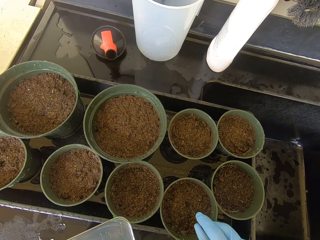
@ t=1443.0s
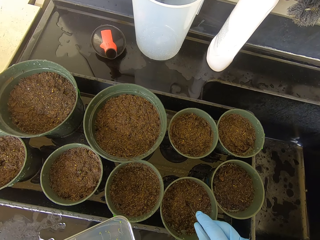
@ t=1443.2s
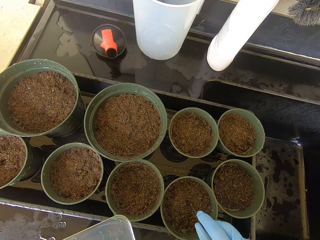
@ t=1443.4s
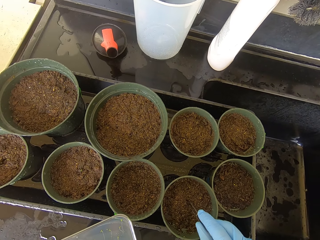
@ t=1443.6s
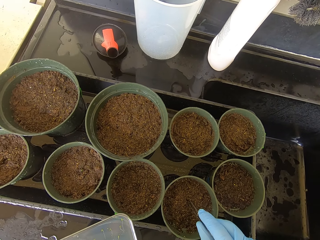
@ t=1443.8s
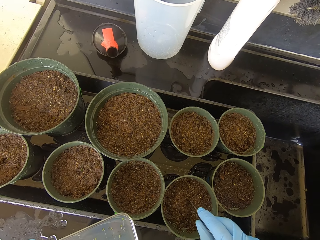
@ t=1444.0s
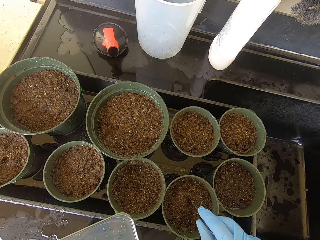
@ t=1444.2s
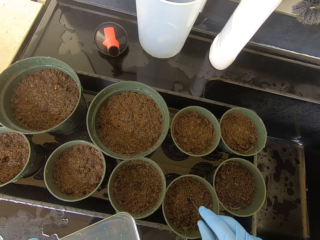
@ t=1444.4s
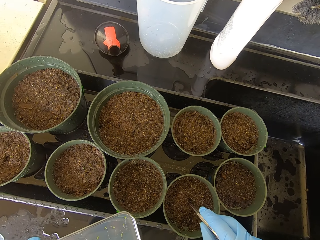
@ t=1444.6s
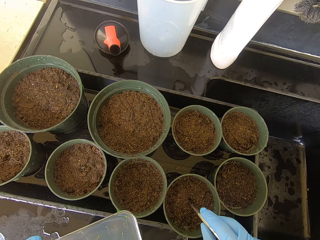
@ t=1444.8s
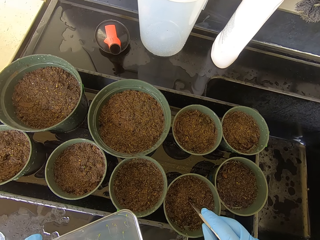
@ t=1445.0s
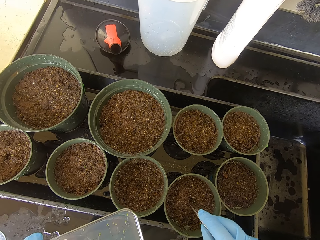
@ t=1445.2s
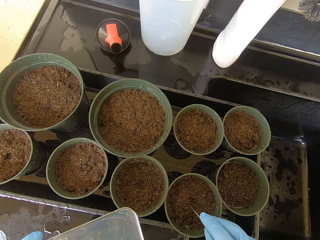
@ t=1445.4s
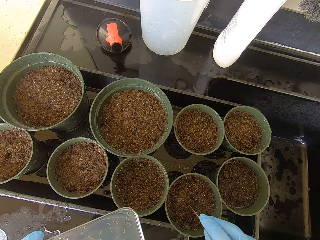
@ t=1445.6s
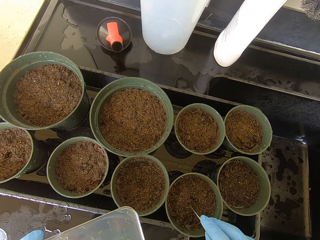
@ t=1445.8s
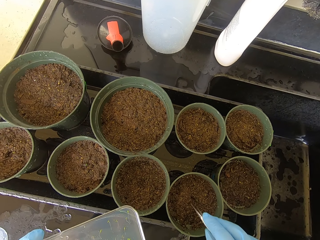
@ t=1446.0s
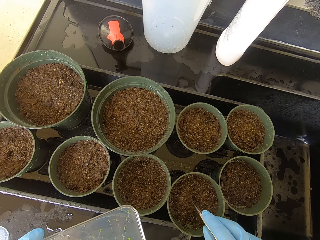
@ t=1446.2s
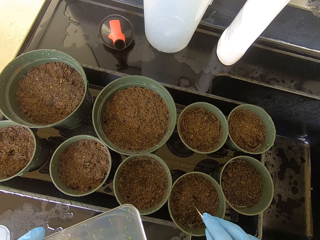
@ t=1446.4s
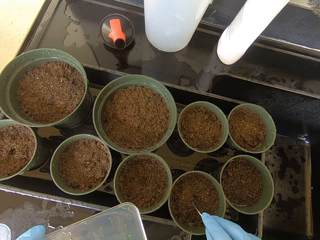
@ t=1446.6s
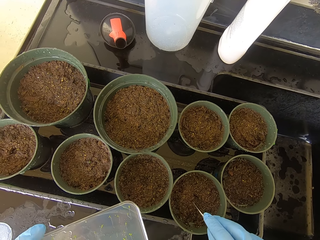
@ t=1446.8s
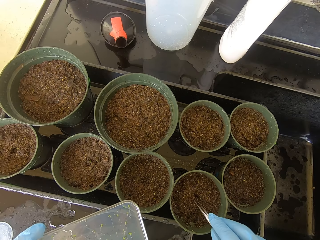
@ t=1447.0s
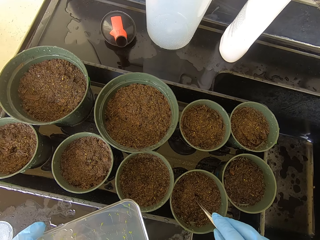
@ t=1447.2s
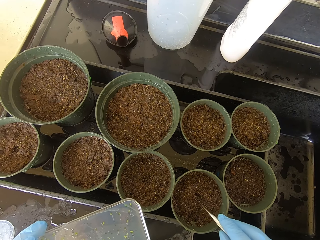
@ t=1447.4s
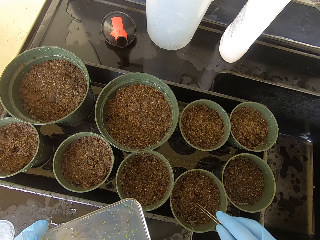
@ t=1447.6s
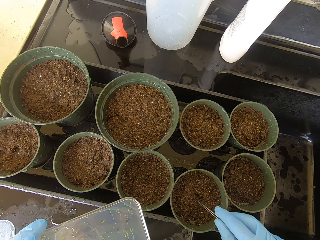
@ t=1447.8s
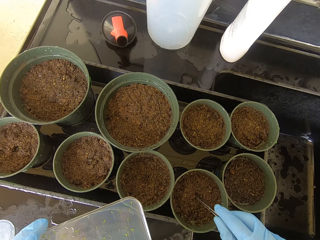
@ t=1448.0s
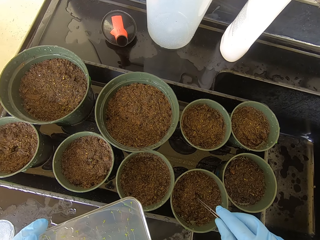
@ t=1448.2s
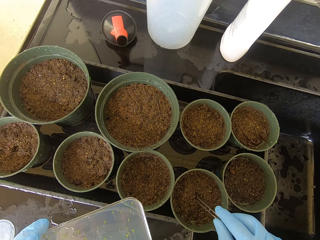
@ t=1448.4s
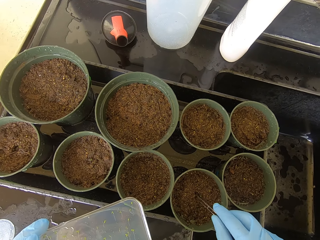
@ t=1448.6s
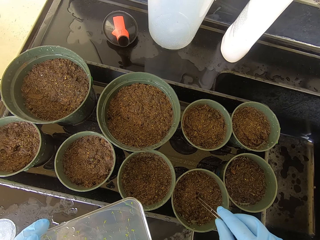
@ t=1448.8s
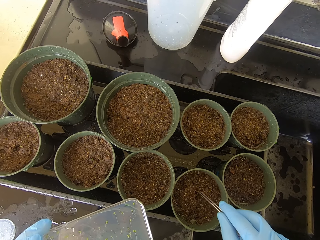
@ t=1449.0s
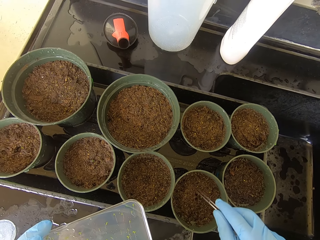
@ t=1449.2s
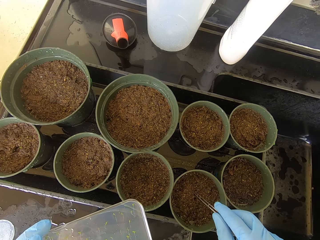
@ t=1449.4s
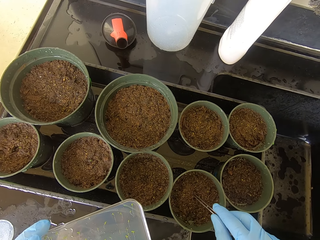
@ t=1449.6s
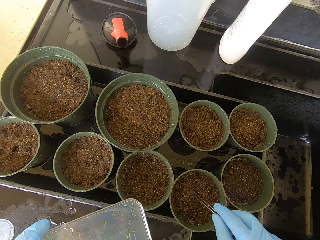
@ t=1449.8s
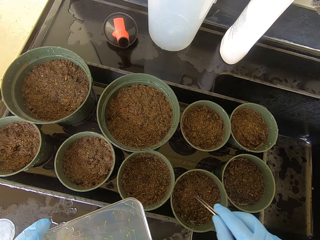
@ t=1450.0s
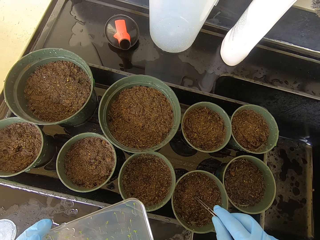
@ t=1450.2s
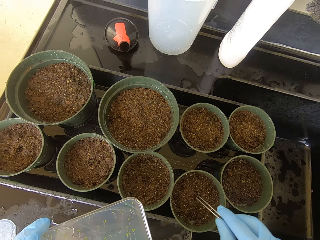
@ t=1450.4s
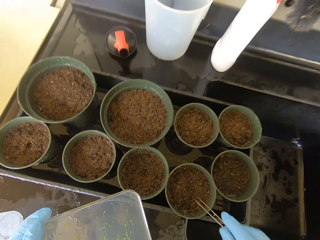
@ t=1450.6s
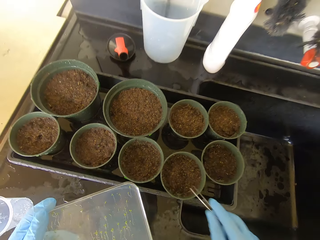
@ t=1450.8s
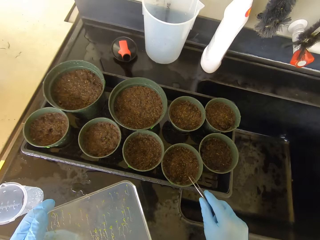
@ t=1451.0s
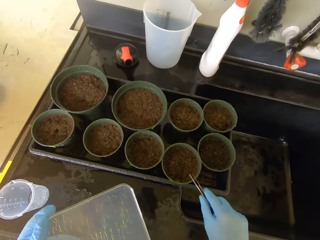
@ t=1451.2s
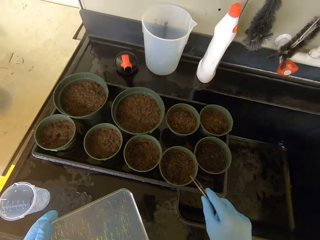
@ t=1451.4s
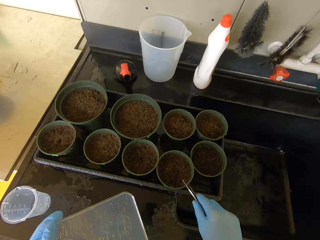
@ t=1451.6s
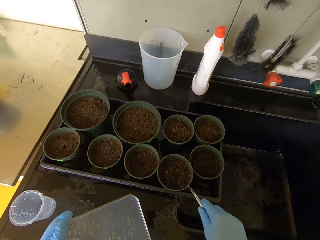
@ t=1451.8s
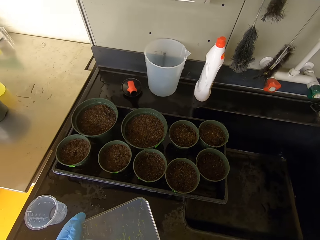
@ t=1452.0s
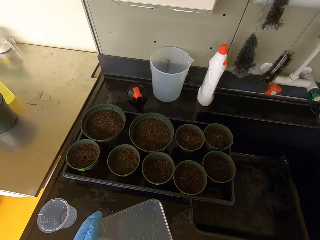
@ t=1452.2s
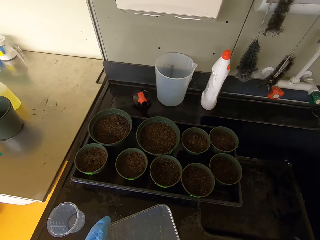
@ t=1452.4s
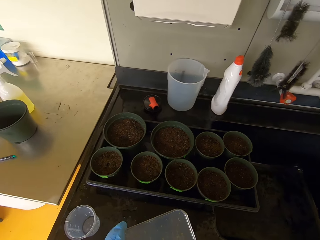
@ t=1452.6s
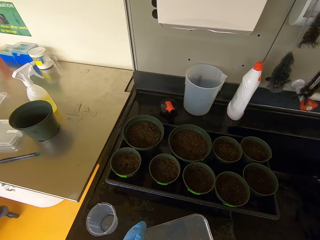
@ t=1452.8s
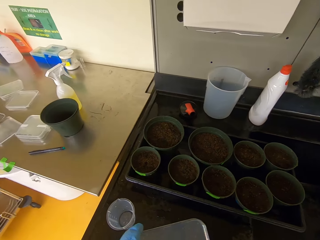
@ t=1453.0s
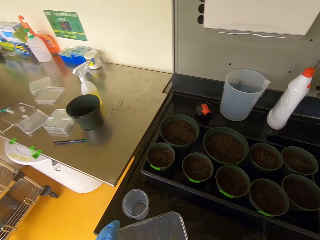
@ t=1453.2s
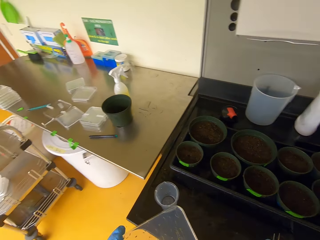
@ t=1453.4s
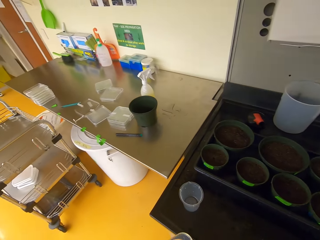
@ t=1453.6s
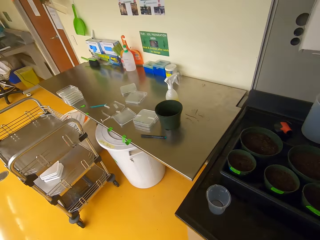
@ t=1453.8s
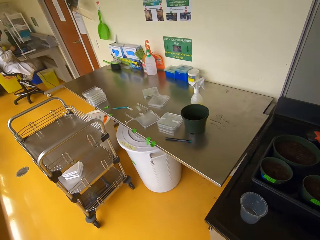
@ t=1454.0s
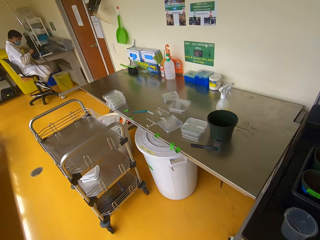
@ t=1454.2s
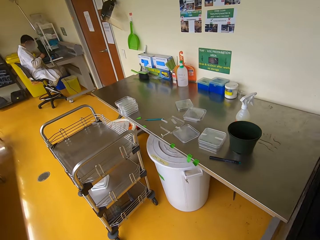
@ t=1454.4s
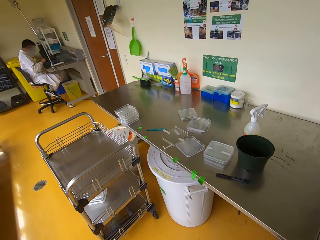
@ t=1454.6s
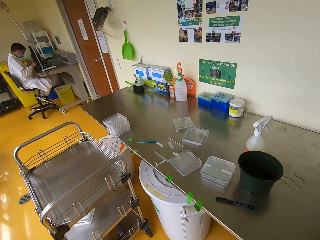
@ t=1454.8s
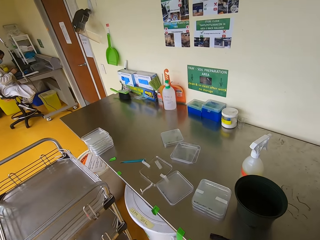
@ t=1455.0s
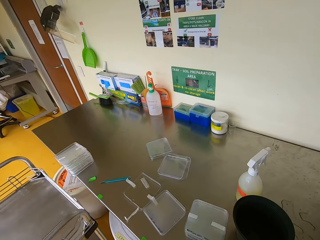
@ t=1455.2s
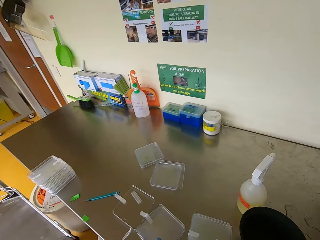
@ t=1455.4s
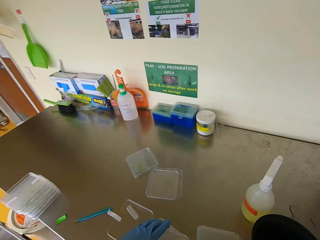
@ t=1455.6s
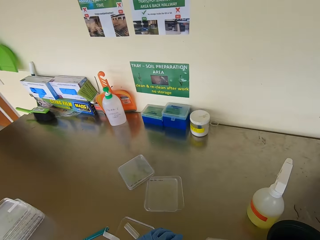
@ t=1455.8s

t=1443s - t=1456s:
The camera wearer lifts their hand. They walk.

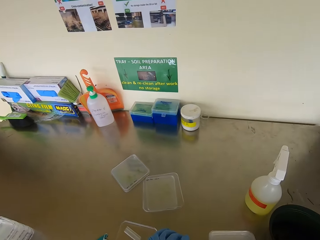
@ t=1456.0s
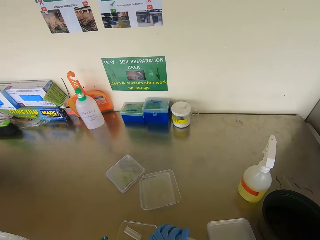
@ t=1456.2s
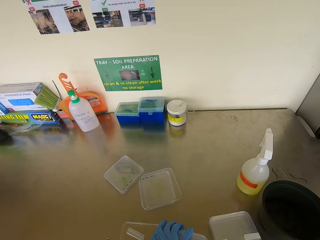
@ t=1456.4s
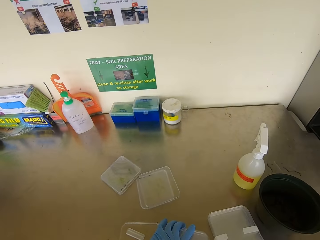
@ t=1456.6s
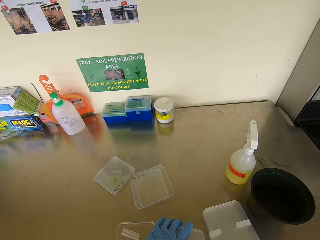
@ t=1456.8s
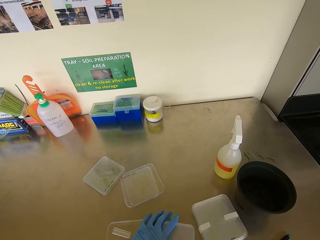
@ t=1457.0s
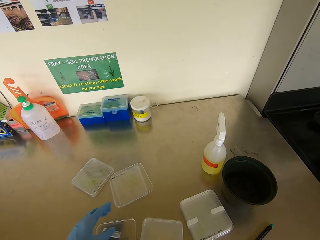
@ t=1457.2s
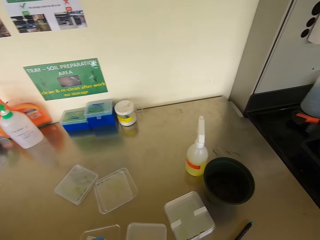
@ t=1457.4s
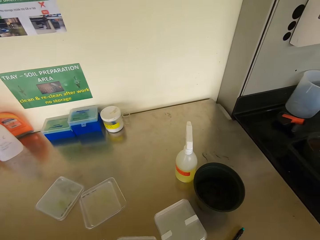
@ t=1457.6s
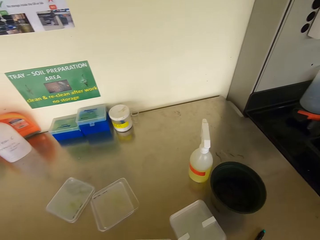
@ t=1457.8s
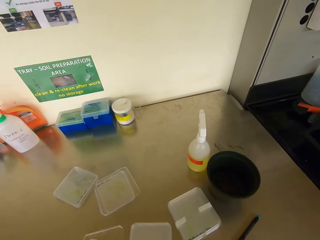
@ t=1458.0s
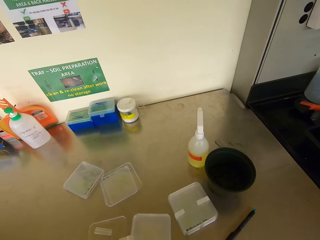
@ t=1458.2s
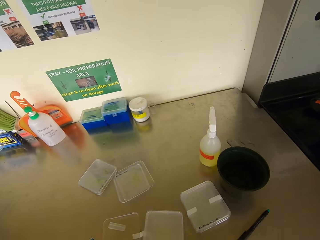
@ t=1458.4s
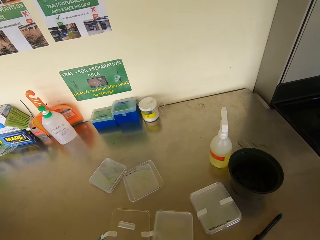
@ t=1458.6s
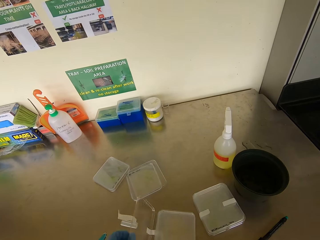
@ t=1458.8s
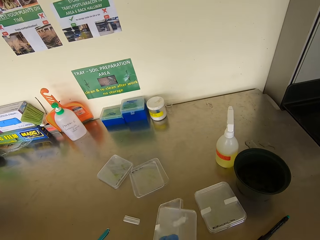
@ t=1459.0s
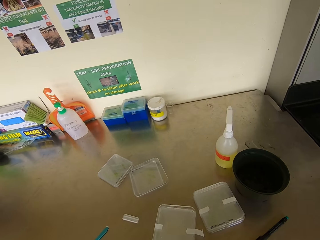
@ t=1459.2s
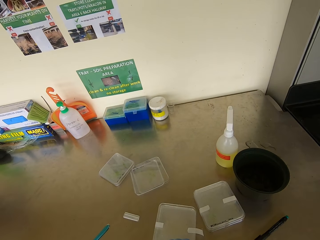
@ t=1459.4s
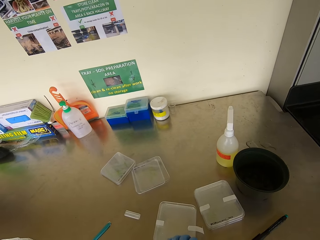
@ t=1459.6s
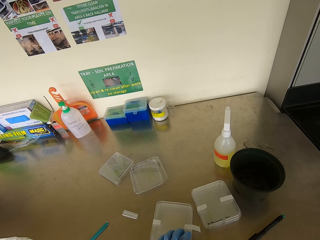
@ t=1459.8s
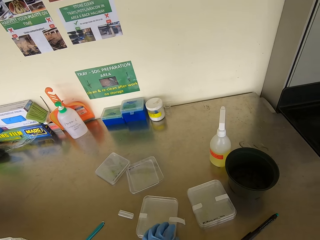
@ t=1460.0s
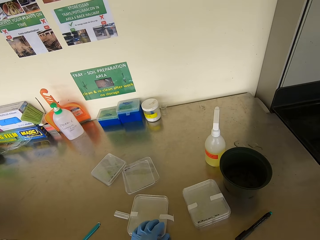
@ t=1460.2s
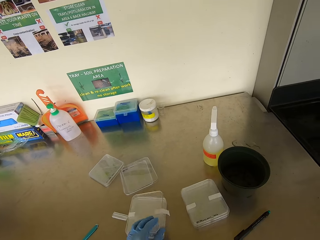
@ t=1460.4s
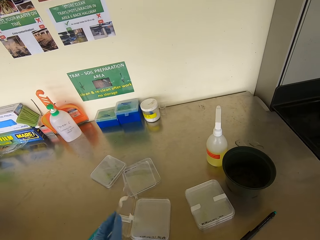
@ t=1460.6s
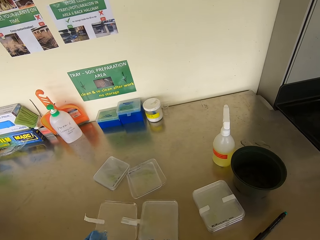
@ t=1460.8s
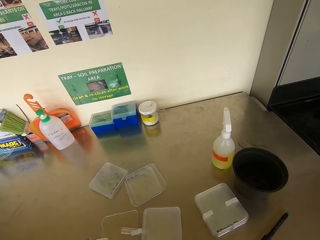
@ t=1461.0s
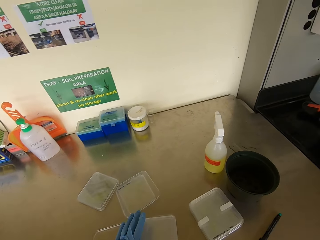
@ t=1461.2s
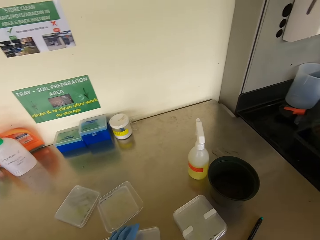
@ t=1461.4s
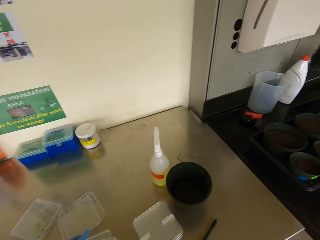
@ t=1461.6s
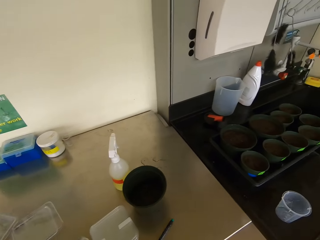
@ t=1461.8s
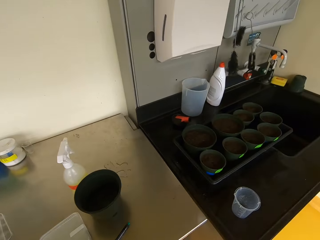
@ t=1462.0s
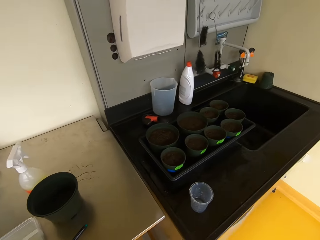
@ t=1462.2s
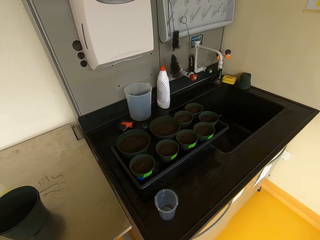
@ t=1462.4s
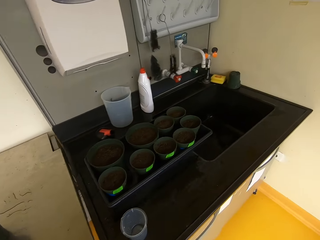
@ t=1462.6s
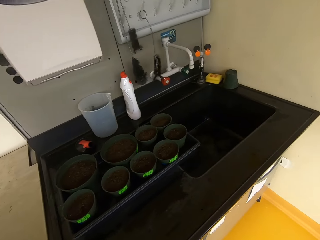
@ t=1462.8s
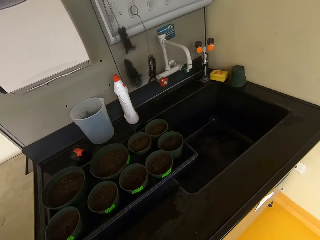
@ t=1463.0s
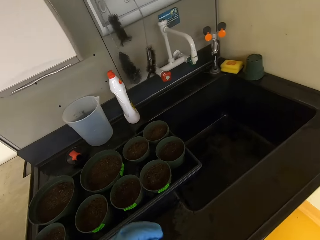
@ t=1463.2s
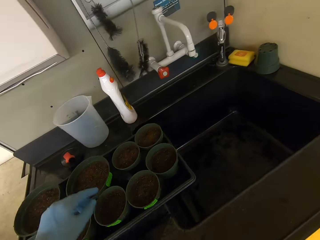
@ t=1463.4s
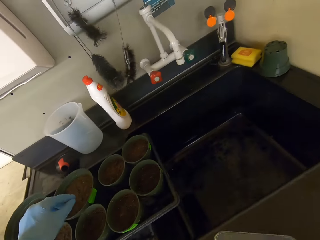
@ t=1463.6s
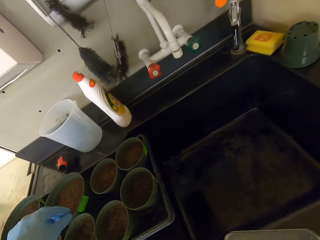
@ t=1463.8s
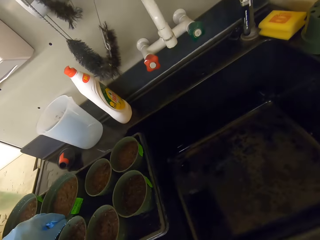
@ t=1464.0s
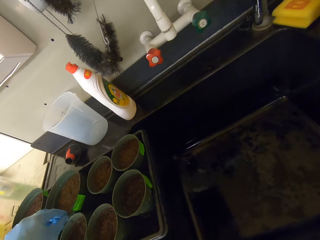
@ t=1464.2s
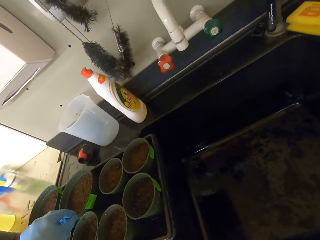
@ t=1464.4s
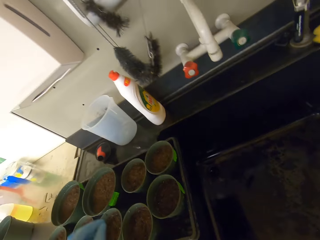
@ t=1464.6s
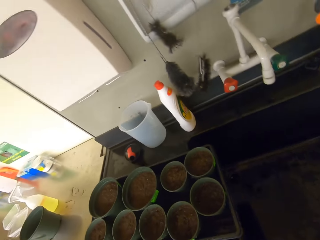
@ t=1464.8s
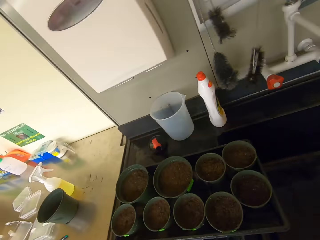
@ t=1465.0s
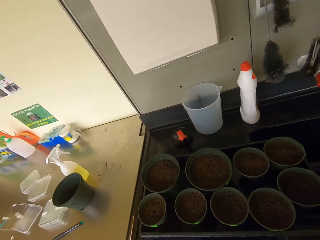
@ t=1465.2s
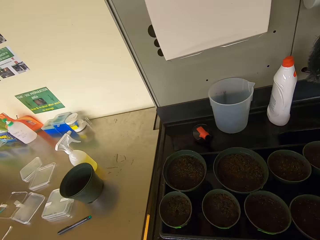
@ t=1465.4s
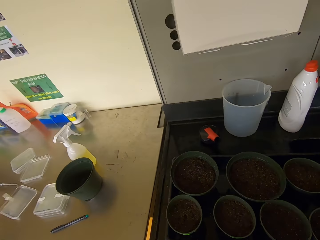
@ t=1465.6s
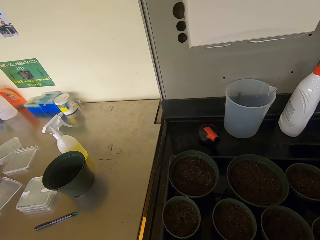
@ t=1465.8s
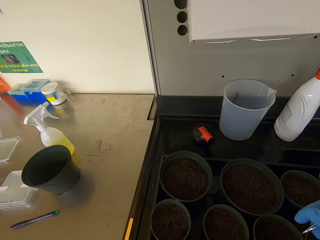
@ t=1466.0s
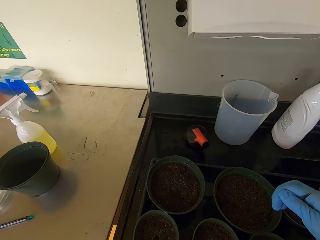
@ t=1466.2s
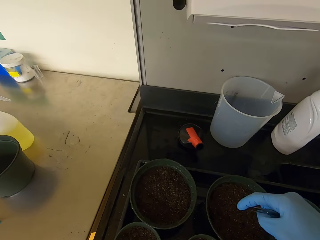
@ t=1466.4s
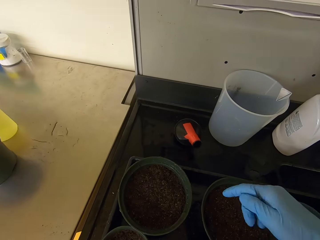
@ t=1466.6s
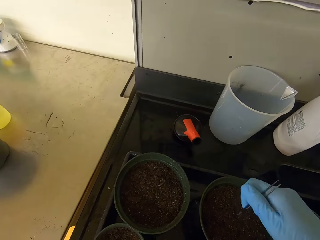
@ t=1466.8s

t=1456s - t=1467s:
The camera wearer closes the seedling container or case. They put the case down. They open the seedling container. They walk.
